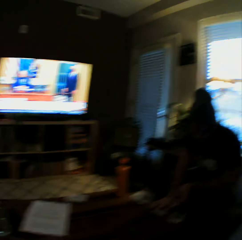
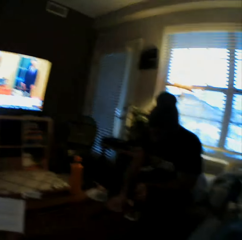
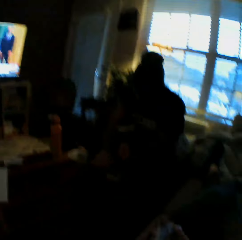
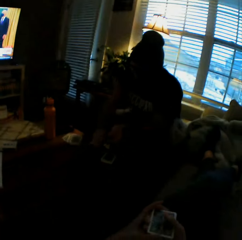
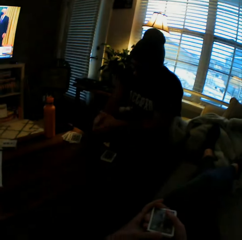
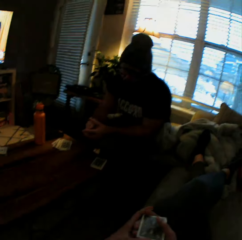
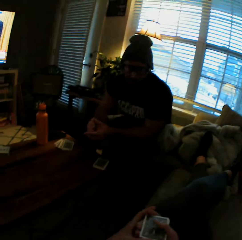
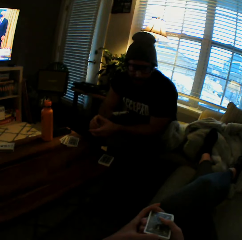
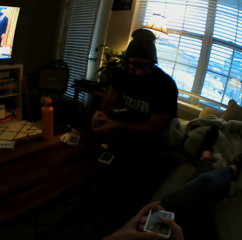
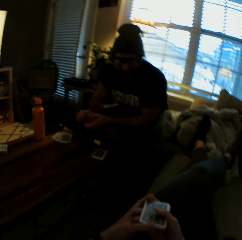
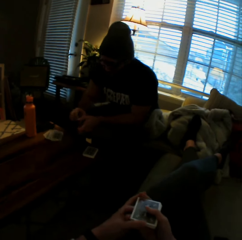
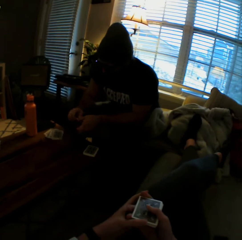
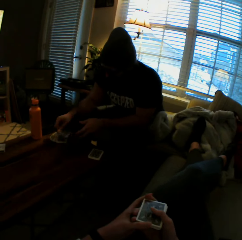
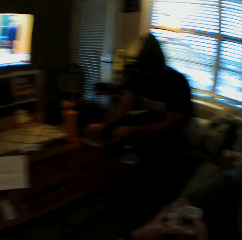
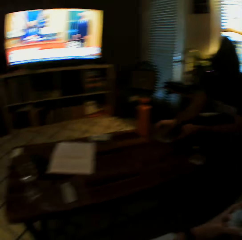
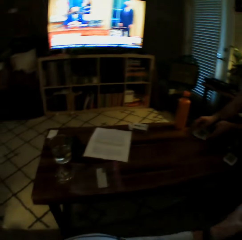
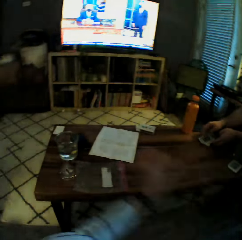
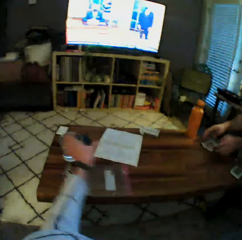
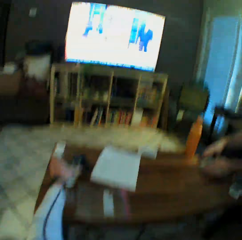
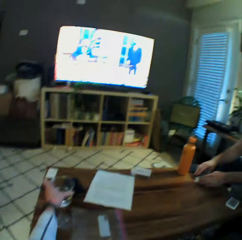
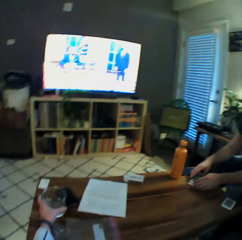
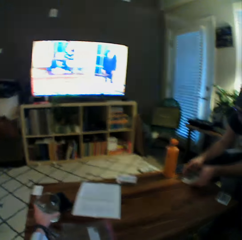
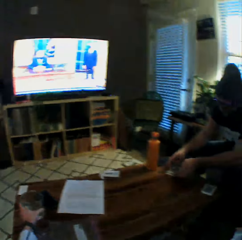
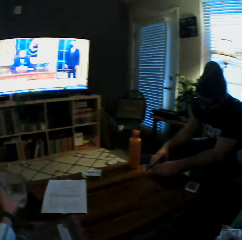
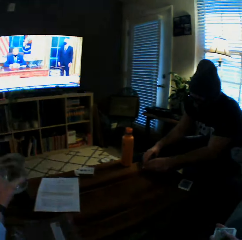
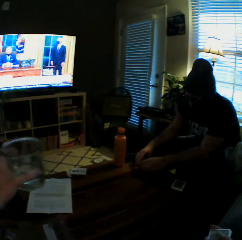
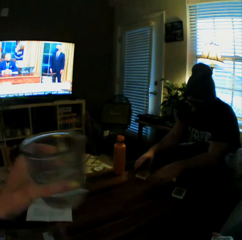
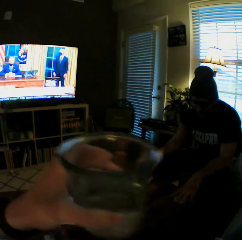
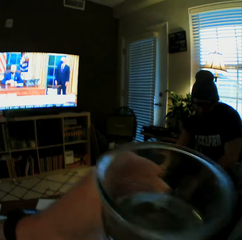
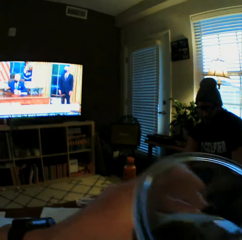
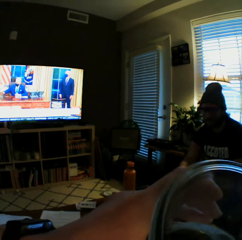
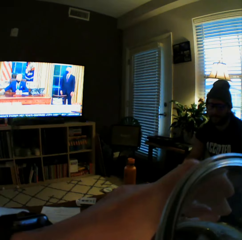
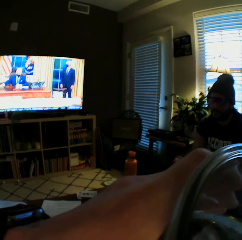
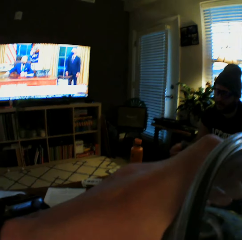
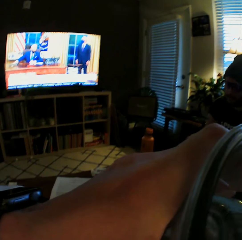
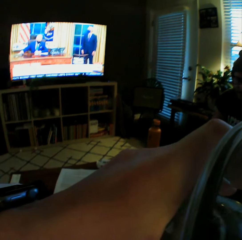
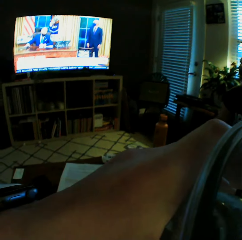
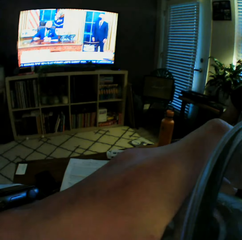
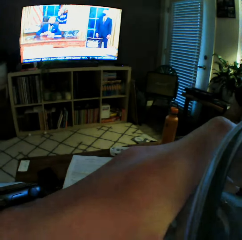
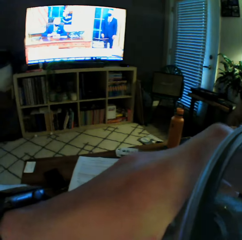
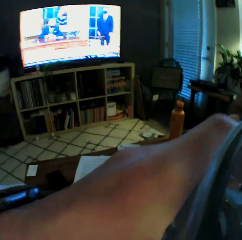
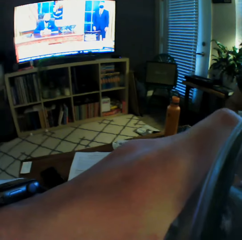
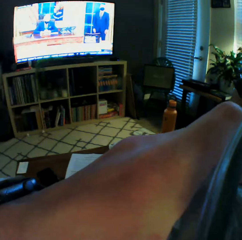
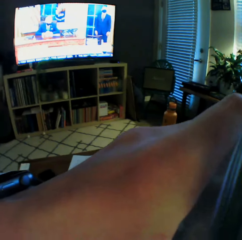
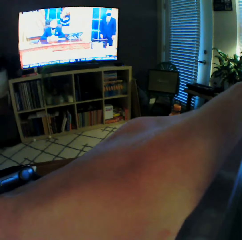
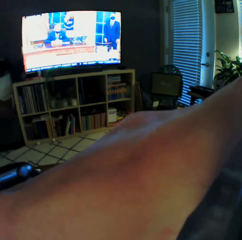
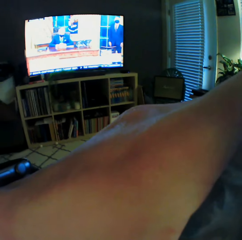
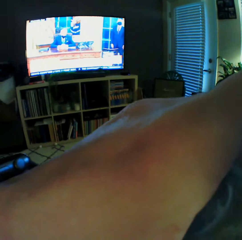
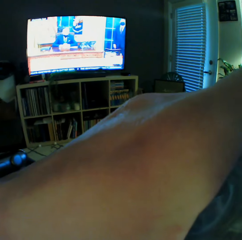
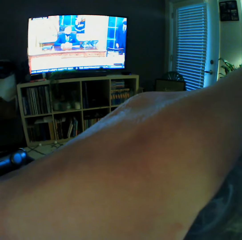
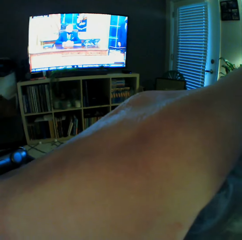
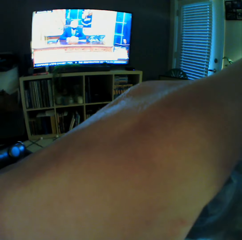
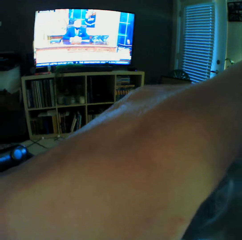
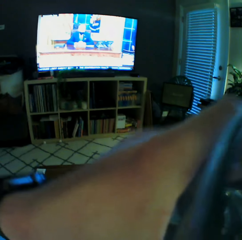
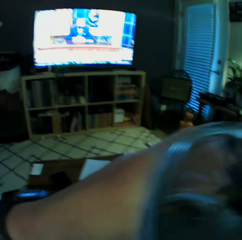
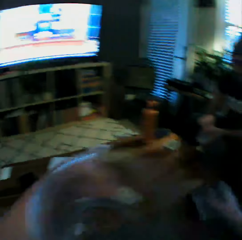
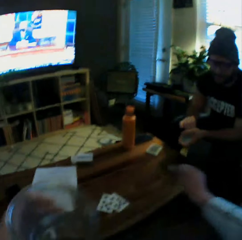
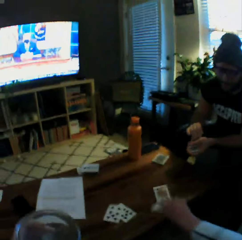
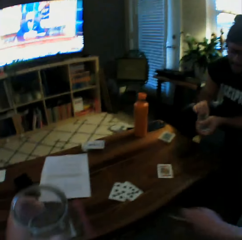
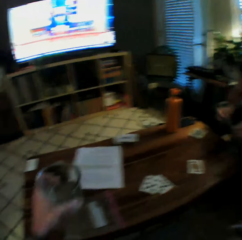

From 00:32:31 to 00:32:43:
The man drops the cards in his right hand onto the table. The camera wearer holds cards in both hands. She interacts with the man. The man drops the cards onto the table. The camera wearer picks up a glass of water from the table with her left hand. The man arranges the cards on the table with both hands. The camera wearer drinks from the glass of water. She puts some playing cards on the table.

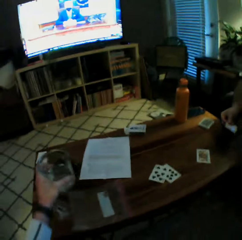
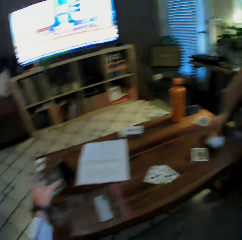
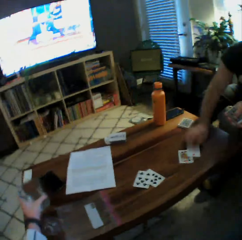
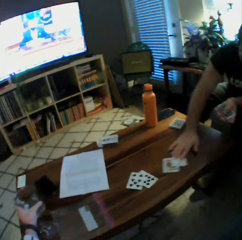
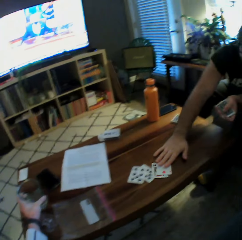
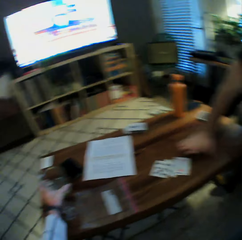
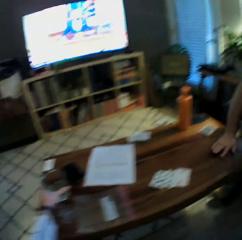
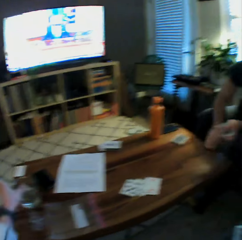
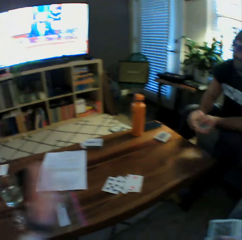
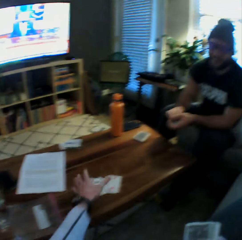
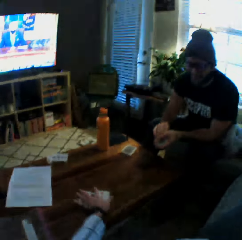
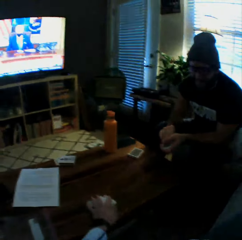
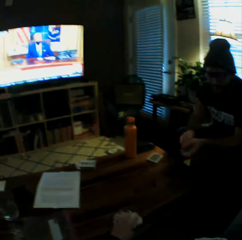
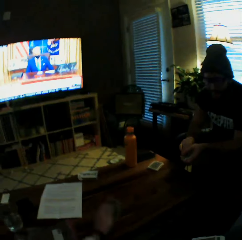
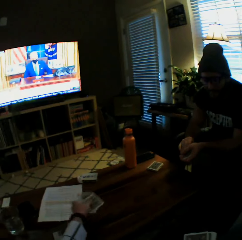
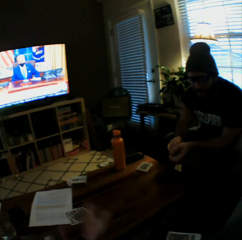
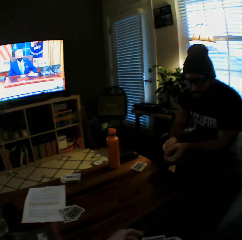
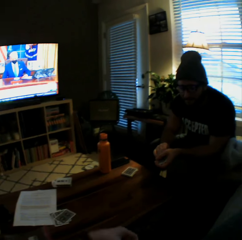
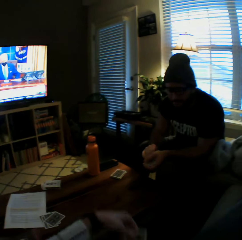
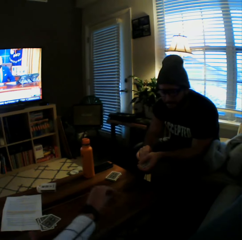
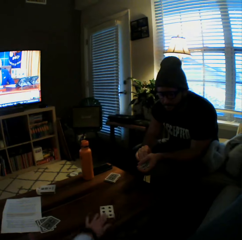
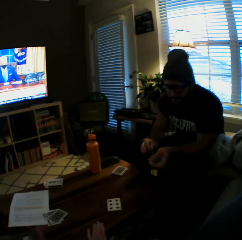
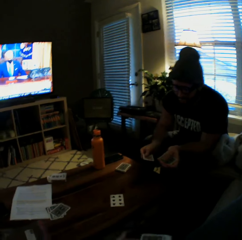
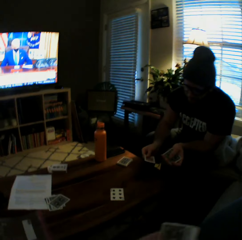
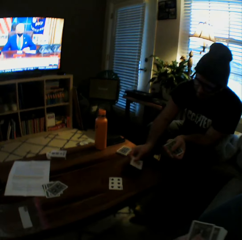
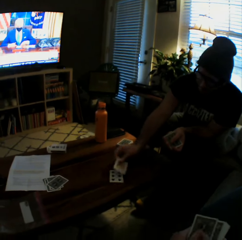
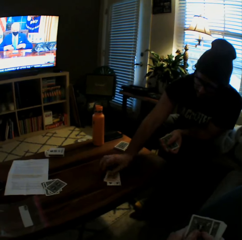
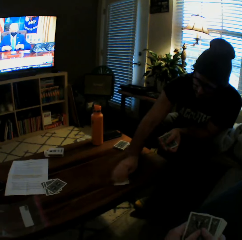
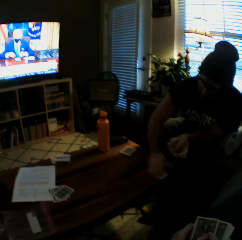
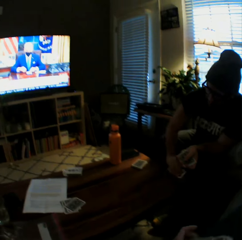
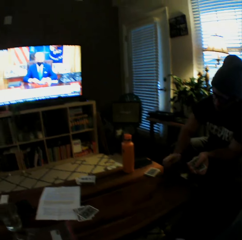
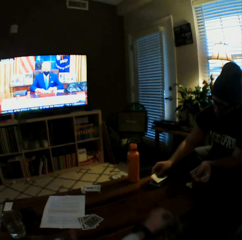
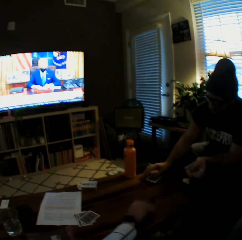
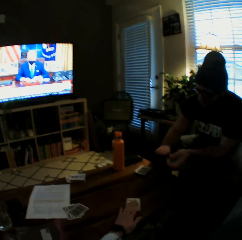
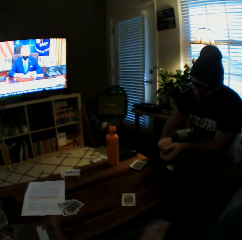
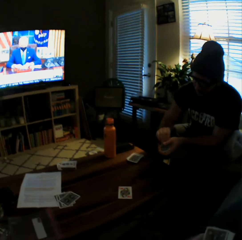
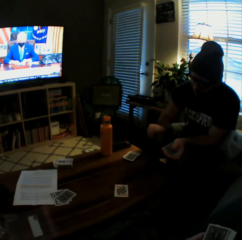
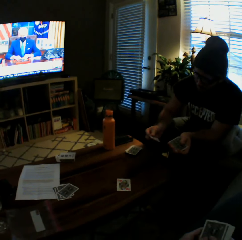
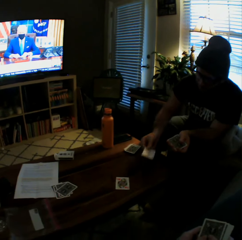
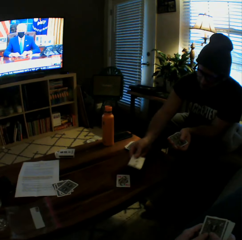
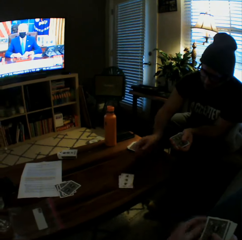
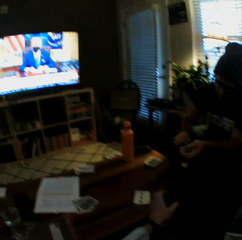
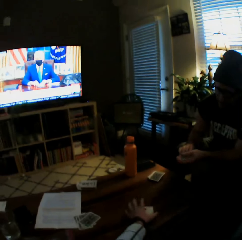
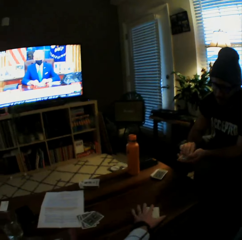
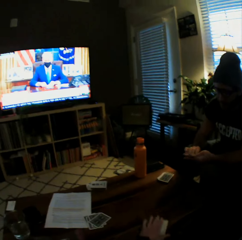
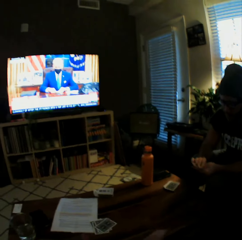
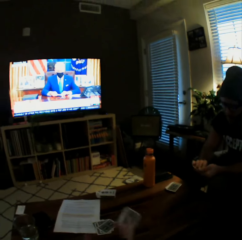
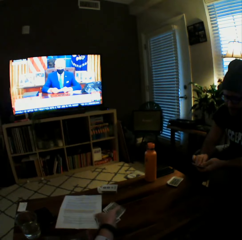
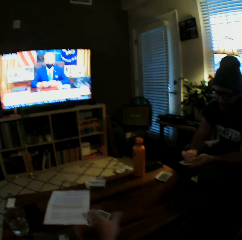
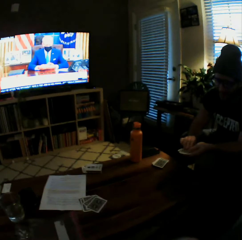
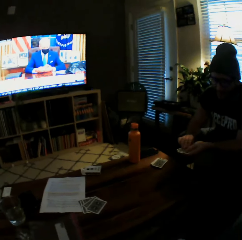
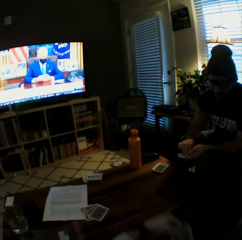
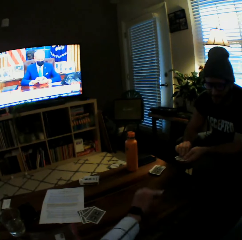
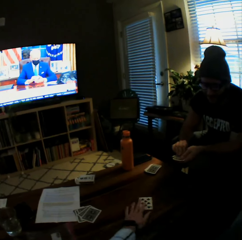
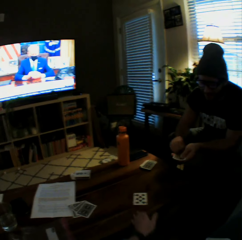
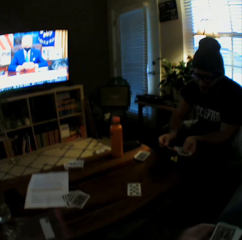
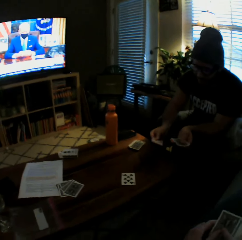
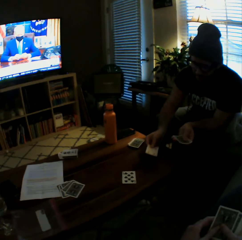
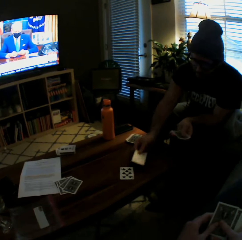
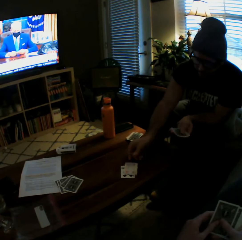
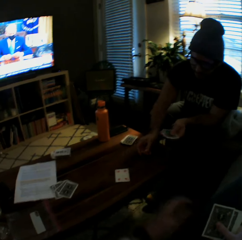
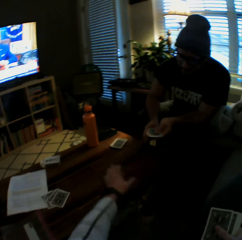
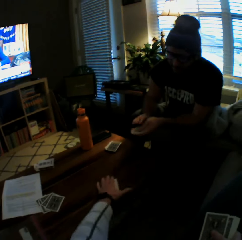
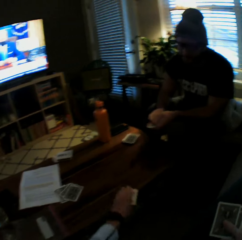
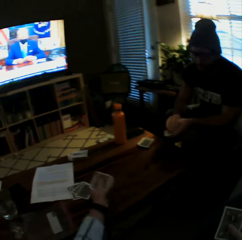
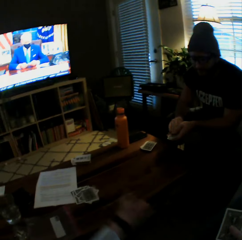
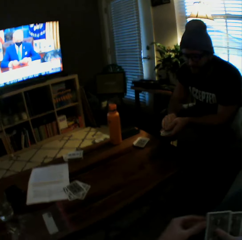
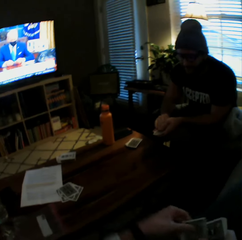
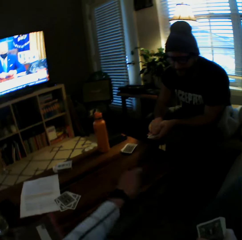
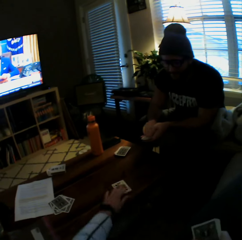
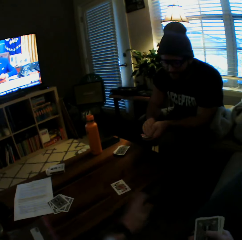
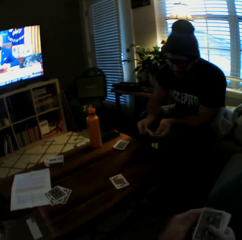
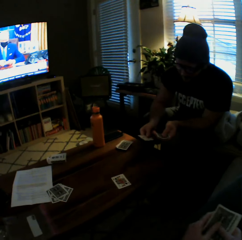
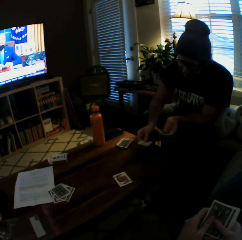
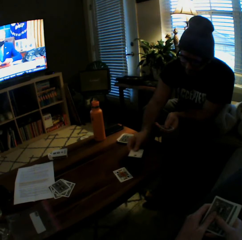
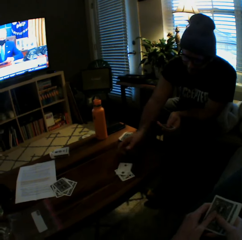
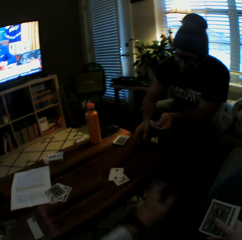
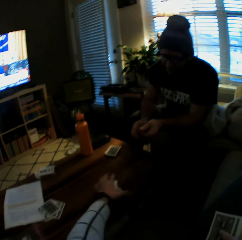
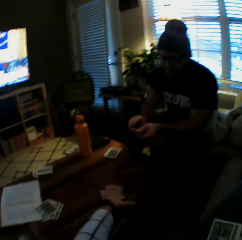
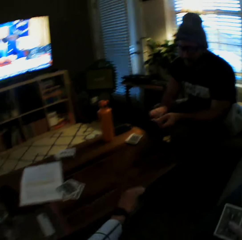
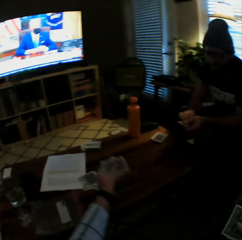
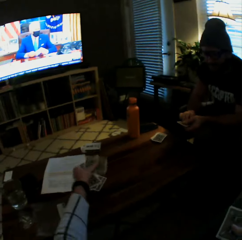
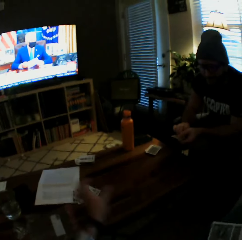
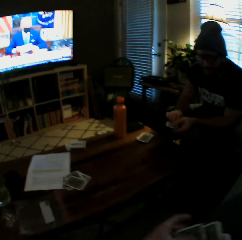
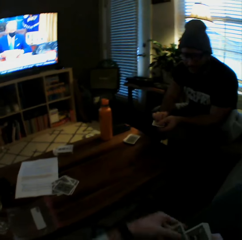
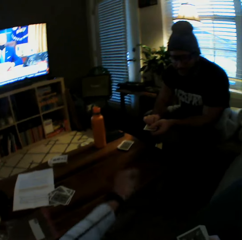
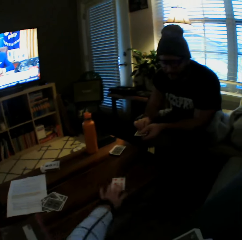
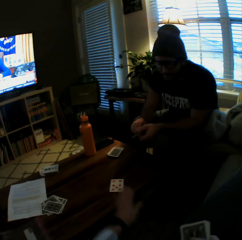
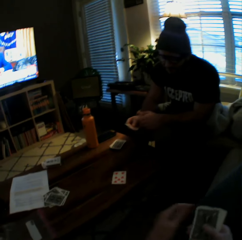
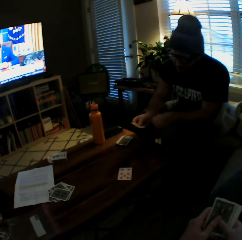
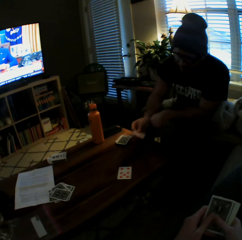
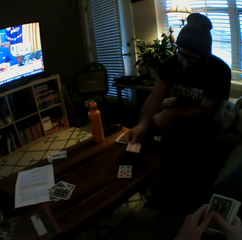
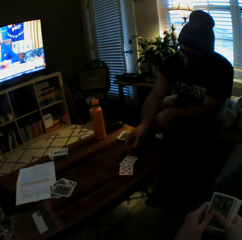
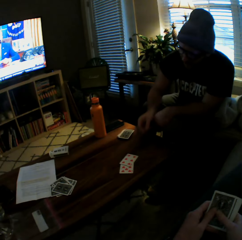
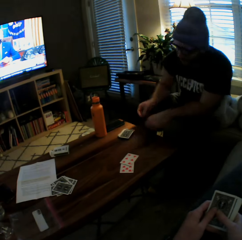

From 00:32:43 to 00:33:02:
The camera wearer drops a card on the table with her right hand. The man drops a card on the table with his right hand. The camera wearer drops the glass of water back on the table with her left hand. The man picks up the card from the table with his right hand. The camera wearer picks up the cards on the table with her left hand. She puts the playing cards aside on the table. She plays a card game with the man. She drops another card on the table with her left hand. The man drops another card on the table with his right hand, picks up the cards from the table with his right hand, and drops the cards on the table. The camera wearer drops another card on the table with her left hand. The man drops another card on the table with his right hand. The camera wearer picks up the cards from the table with her left hand and drops the cards on the table. She drops another card on the table with her left hand. The man drops another card on the table with his right hand. The camera wearer picks up the cards from the table with her left hand and drops the cards on the table. She drops another card on the table with her left hand. The man drops another card on the table with his right hand. The camera wearer picks up the cards from the table with her left hand and drops the cards on the table. She drops another card on the table with her left hand.
